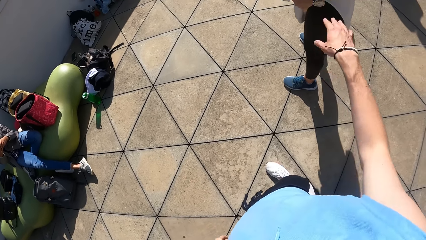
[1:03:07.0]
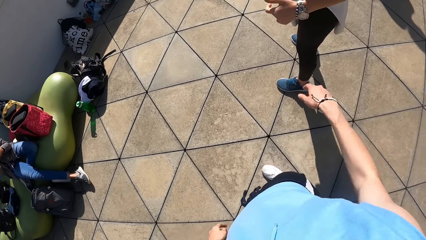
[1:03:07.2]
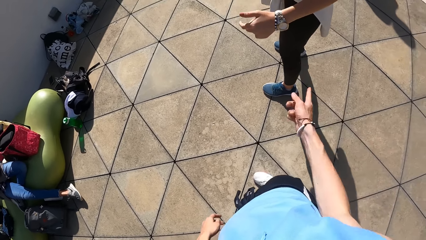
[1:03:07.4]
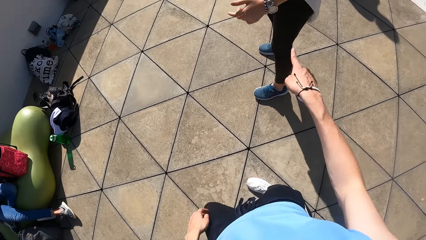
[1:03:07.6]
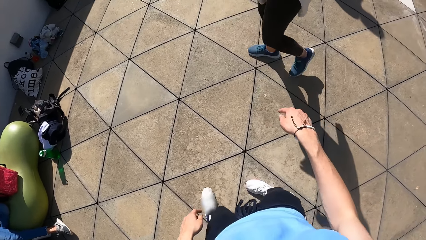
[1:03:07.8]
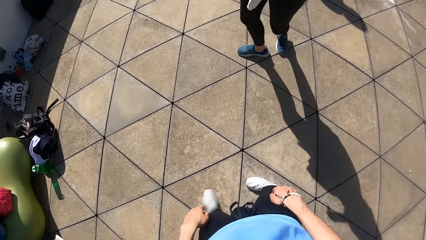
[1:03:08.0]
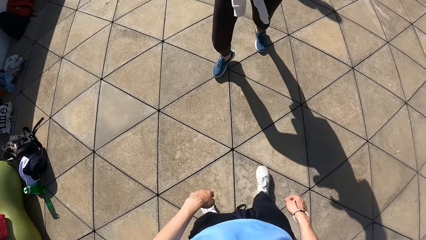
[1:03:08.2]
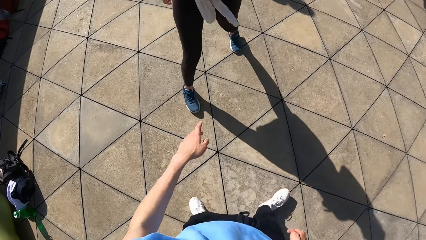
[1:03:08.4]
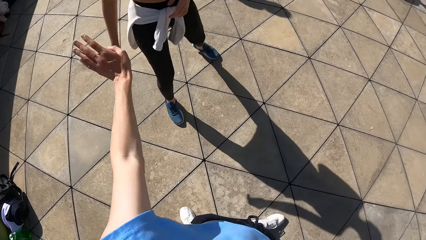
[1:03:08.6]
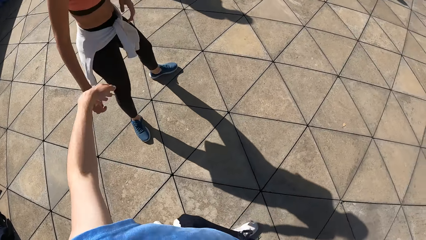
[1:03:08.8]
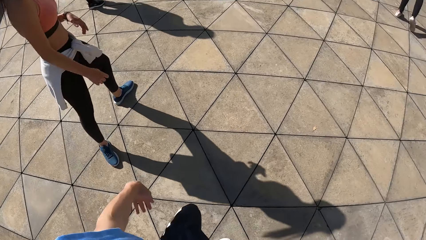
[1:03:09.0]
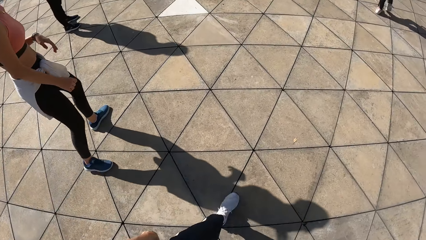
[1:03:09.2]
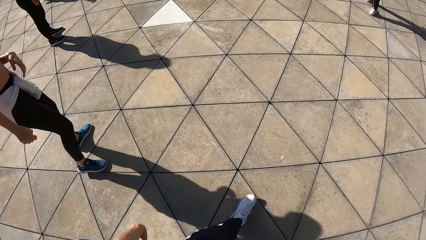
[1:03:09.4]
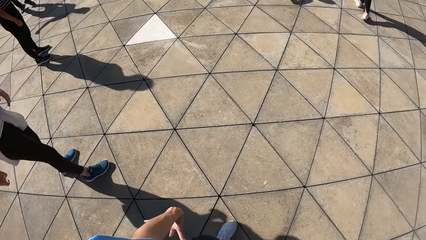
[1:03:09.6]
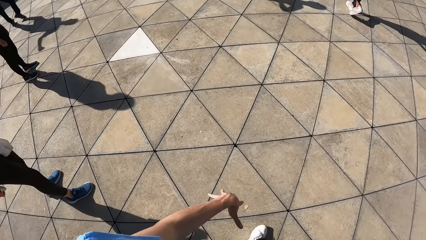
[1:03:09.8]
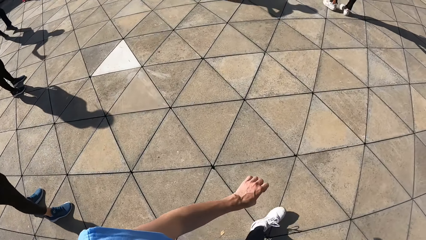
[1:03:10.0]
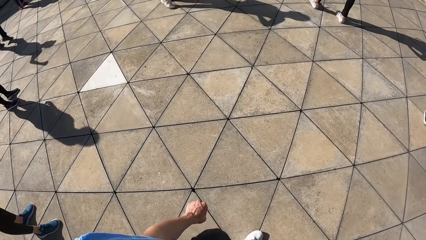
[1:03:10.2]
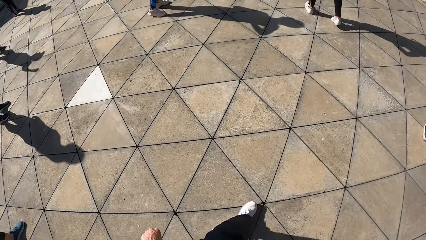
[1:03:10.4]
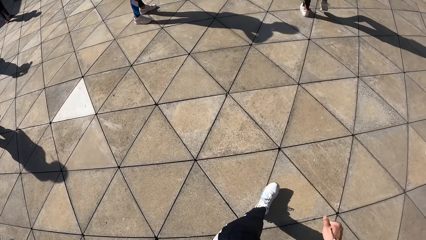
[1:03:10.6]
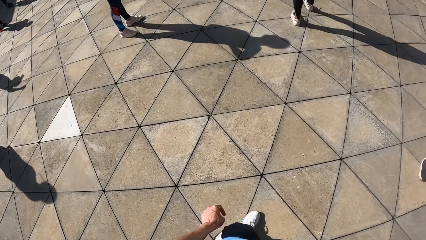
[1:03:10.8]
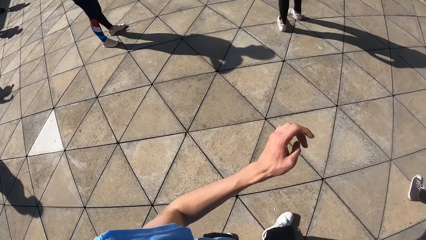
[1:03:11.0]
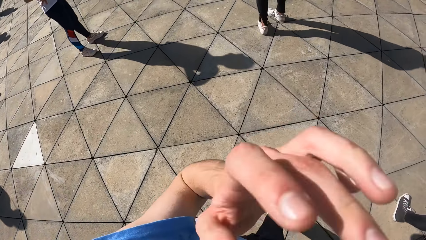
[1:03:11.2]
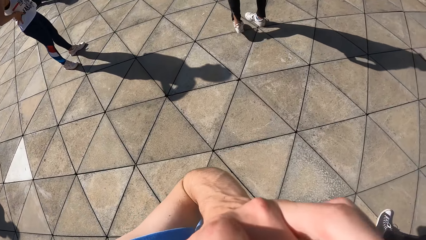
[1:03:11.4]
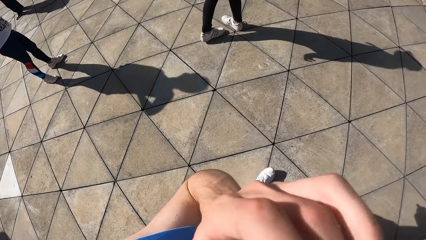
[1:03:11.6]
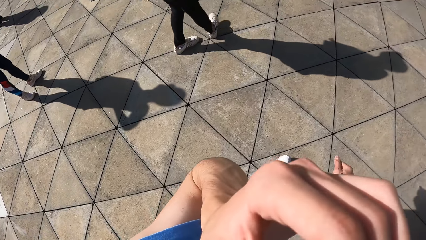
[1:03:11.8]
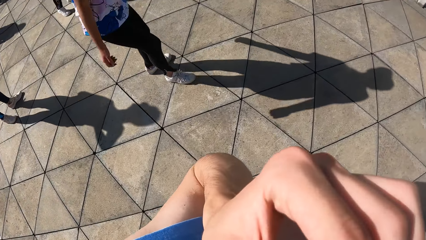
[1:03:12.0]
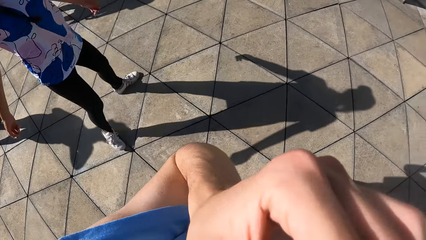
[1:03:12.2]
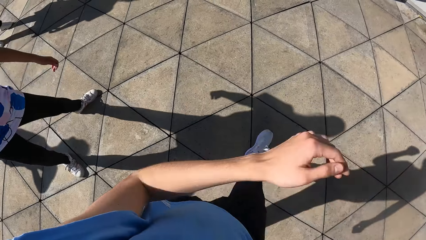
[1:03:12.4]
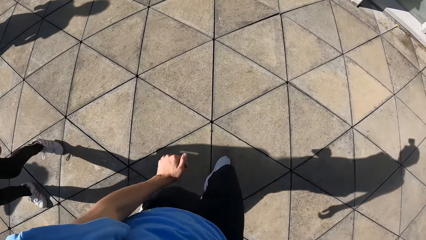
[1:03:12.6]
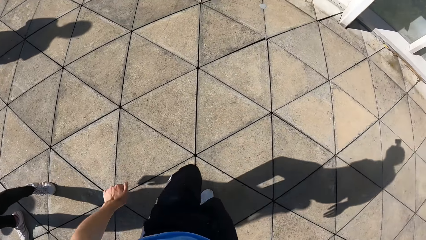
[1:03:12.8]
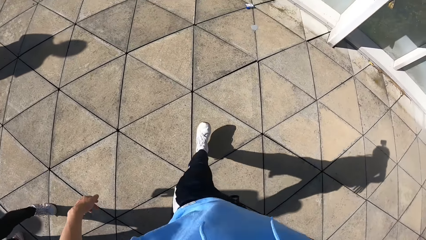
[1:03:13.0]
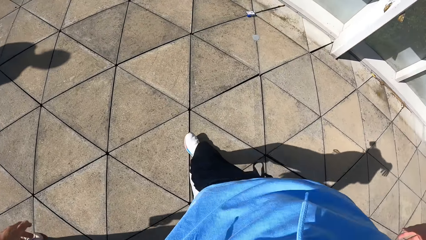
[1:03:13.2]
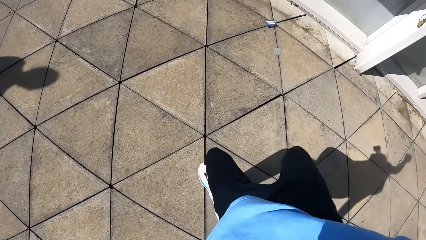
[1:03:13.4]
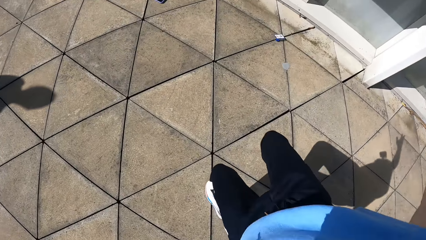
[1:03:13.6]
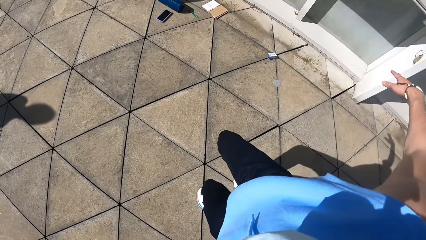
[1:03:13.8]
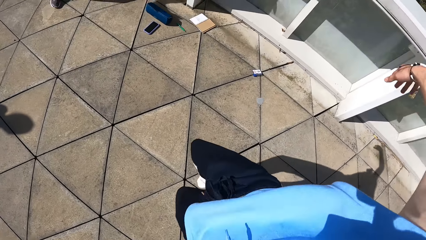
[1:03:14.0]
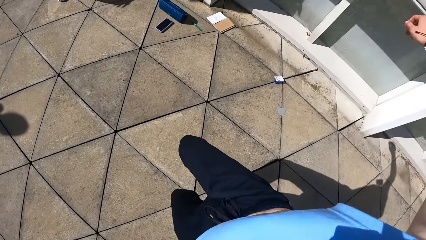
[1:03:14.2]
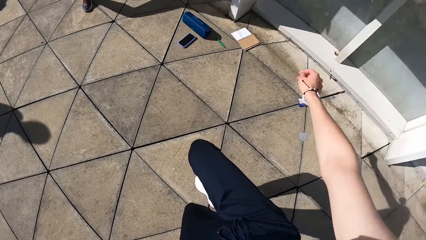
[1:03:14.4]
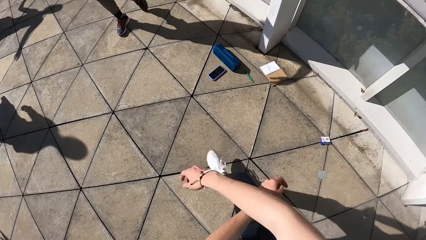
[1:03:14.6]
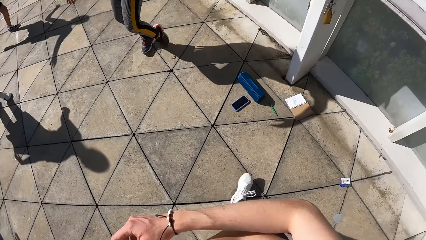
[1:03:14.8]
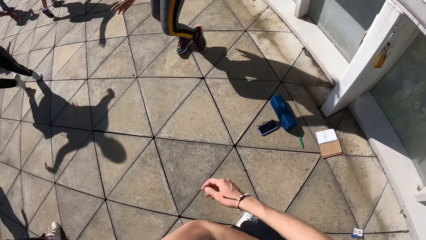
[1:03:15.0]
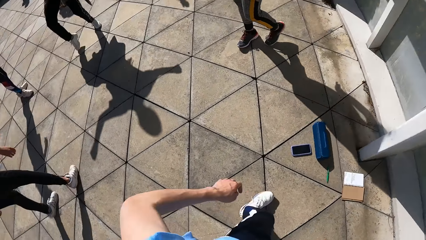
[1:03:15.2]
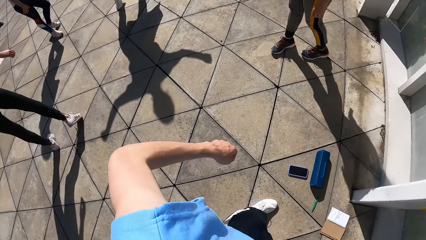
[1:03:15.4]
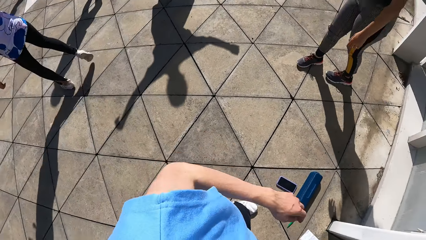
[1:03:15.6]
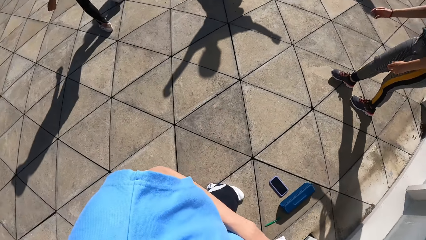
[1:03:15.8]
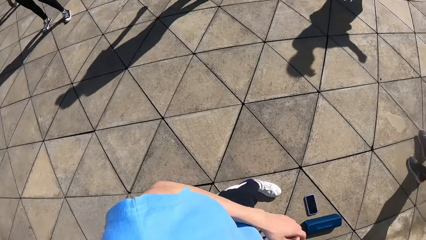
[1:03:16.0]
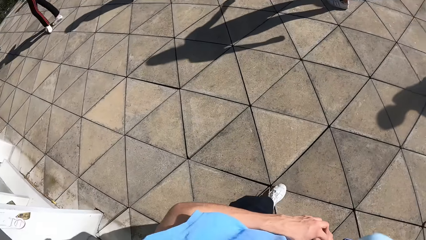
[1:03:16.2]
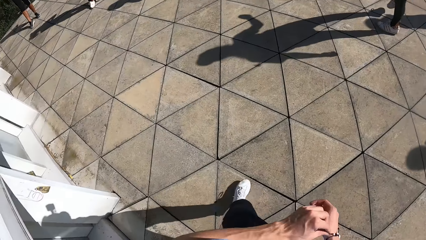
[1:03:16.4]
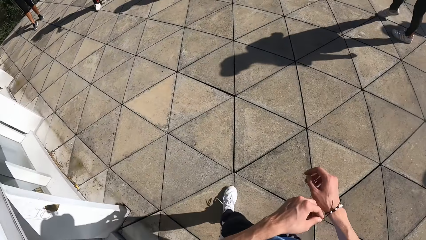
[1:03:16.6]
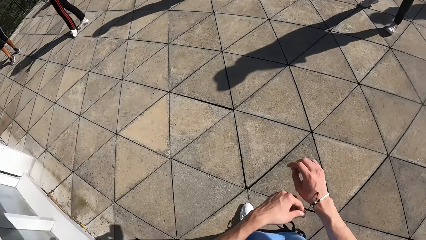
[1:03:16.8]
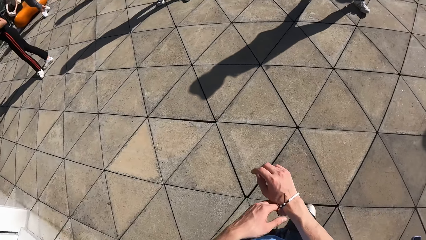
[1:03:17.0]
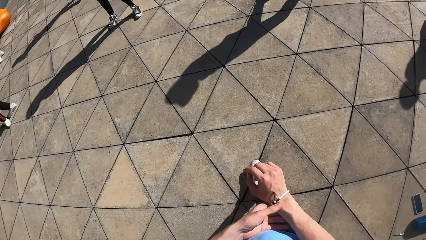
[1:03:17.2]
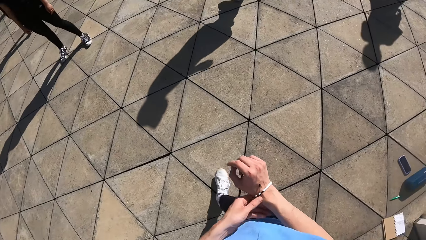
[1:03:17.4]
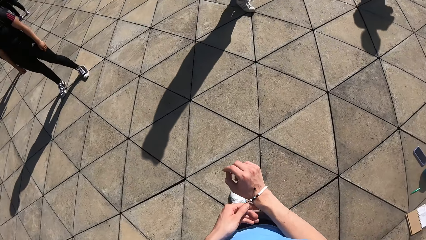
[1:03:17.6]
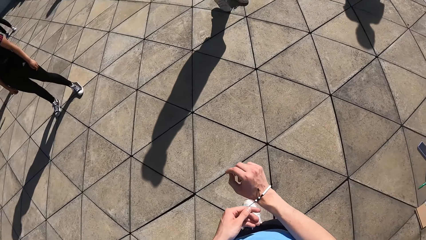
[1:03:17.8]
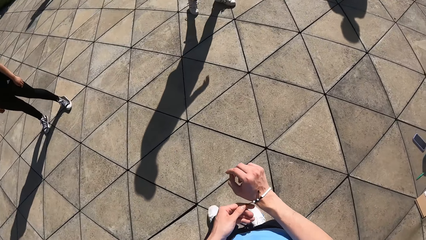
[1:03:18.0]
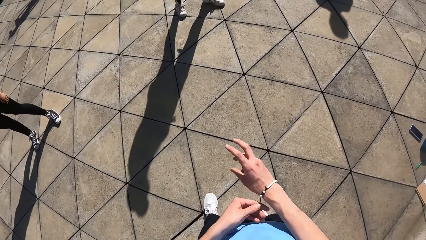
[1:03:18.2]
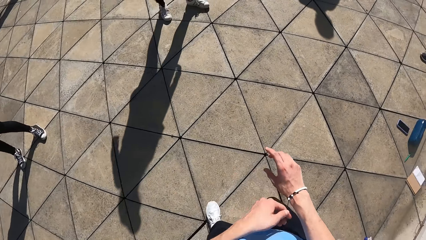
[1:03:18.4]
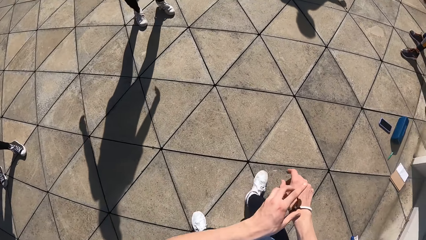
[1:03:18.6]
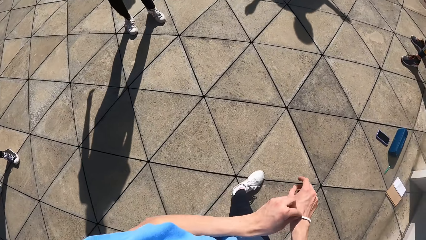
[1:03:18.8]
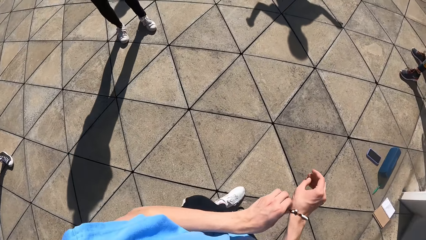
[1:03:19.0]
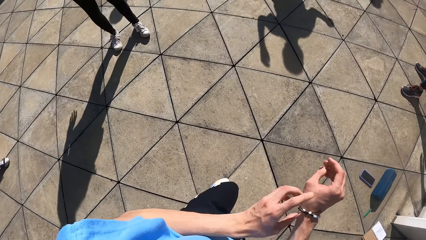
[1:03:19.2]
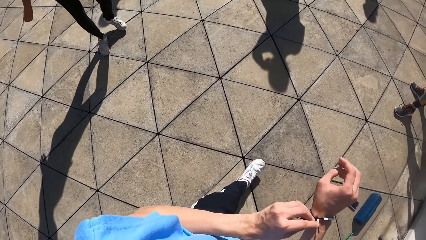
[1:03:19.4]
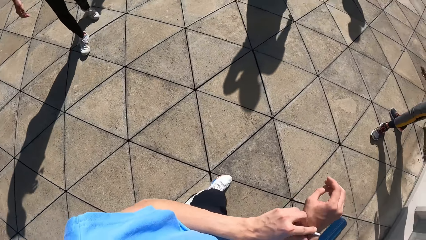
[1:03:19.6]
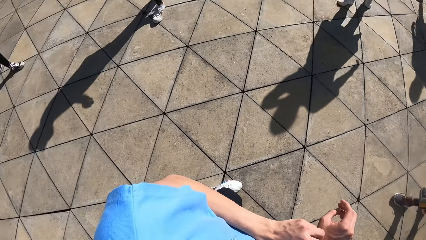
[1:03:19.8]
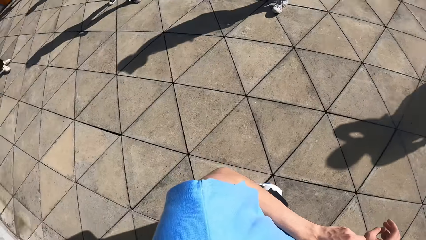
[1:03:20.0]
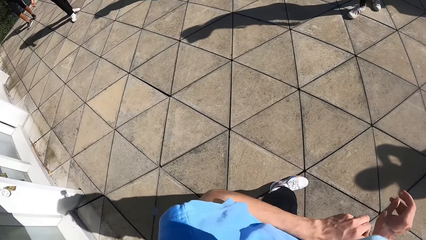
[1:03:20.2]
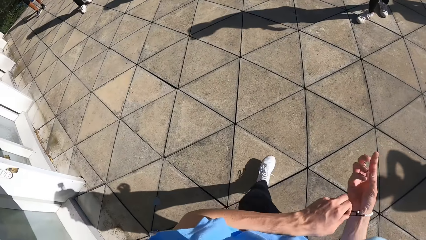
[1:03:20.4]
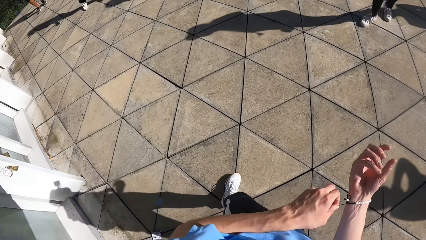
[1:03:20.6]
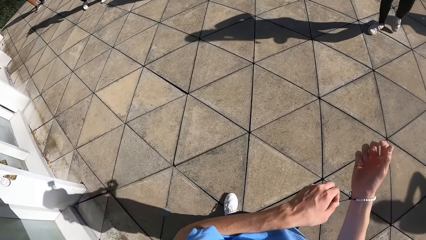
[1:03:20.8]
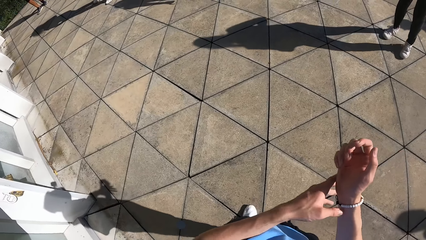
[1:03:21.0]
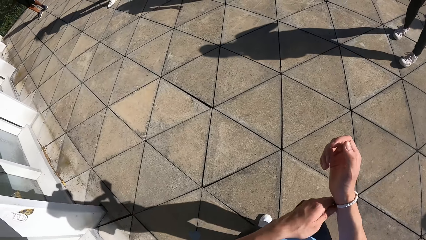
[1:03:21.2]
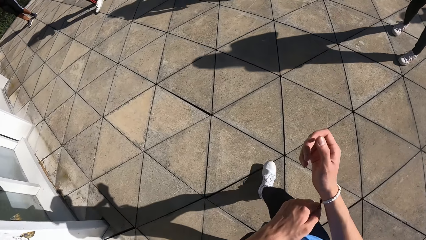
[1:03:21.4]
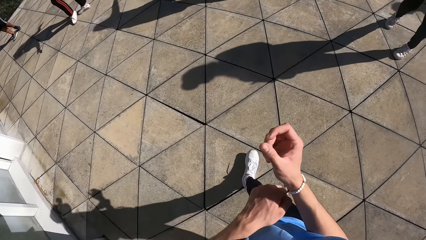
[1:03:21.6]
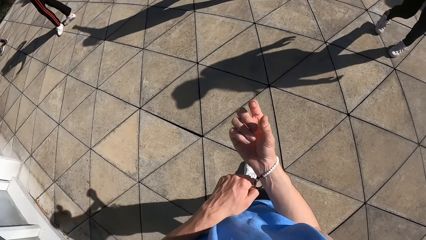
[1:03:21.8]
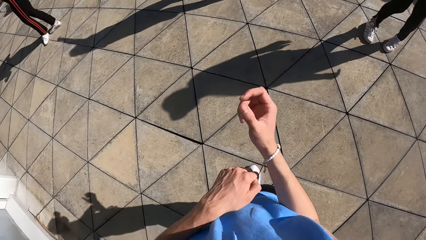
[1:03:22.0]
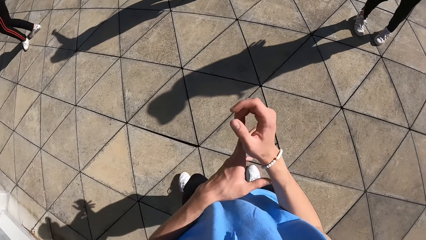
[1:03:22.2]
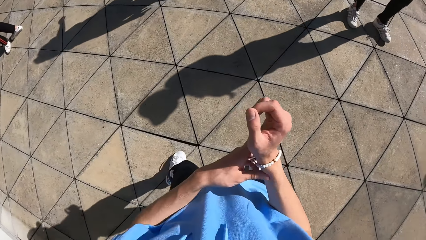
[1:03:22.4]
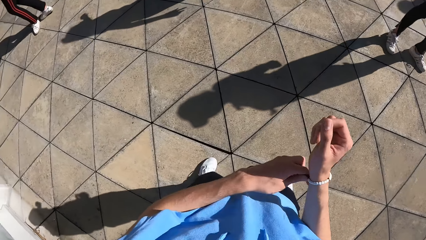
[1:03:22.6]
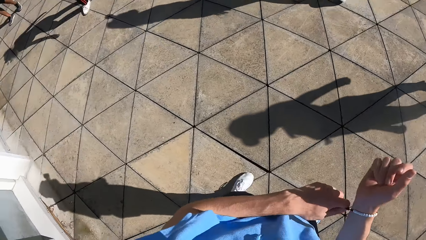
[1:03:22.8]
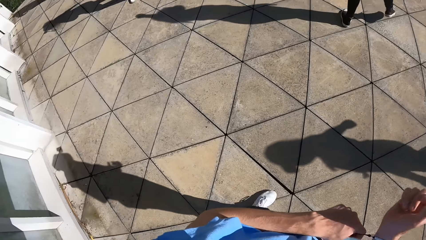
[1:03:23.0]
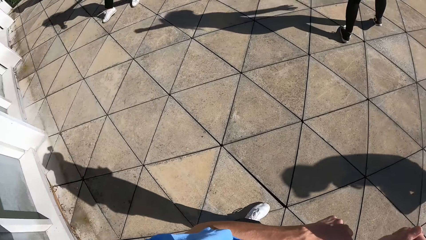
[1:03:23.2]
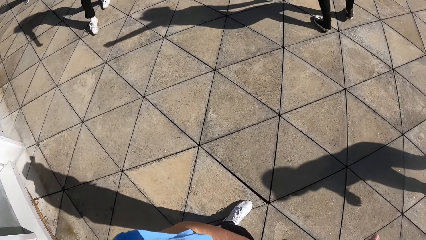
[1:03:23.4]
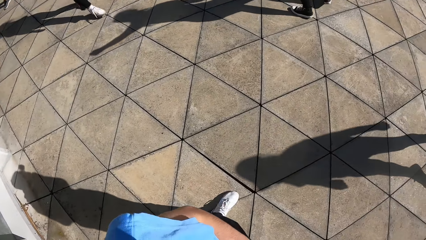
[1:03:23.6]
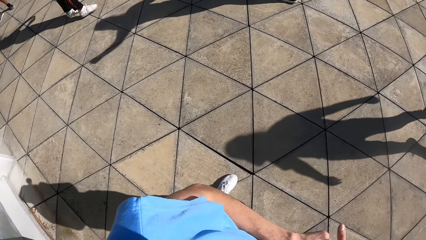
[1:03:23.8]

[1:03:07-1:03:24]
The camera wearer walks across the balcony. He raises his left hand. He touches his face. He dances with the group of people. He demonstrates dance lessons. He adjusts a bracelet on his right hand with his left hand. He walks around the ground.
